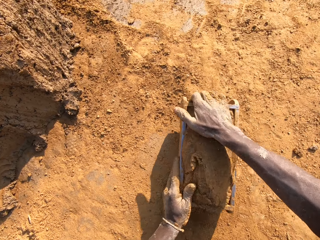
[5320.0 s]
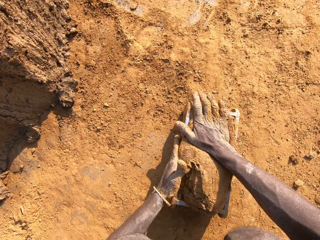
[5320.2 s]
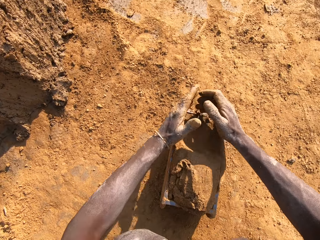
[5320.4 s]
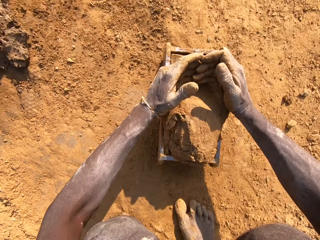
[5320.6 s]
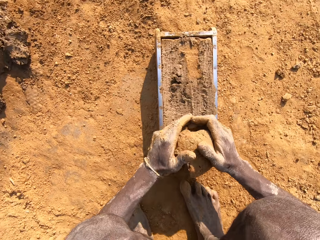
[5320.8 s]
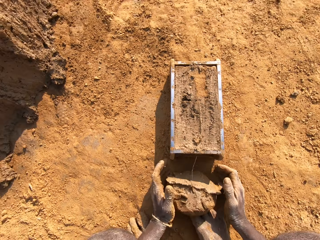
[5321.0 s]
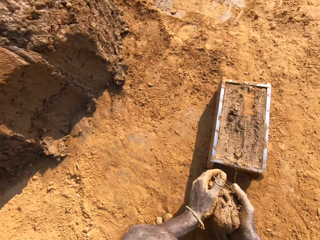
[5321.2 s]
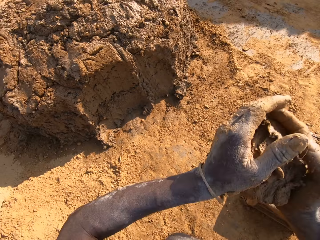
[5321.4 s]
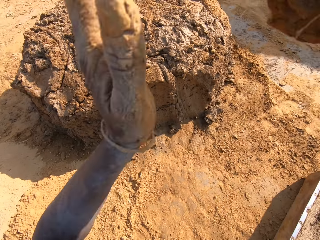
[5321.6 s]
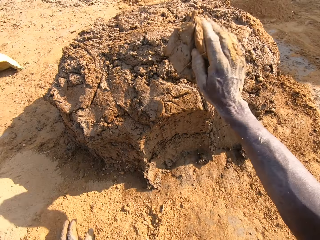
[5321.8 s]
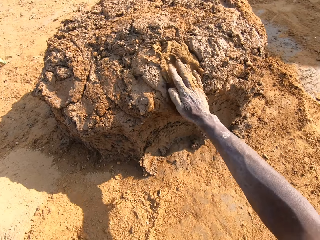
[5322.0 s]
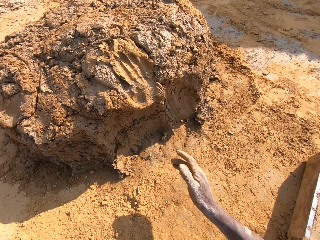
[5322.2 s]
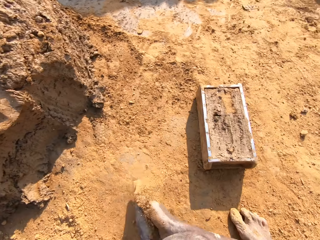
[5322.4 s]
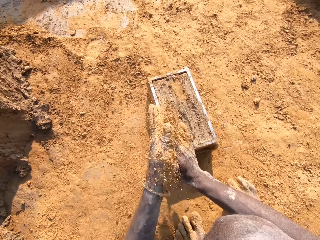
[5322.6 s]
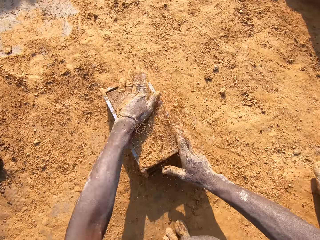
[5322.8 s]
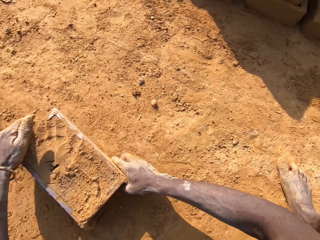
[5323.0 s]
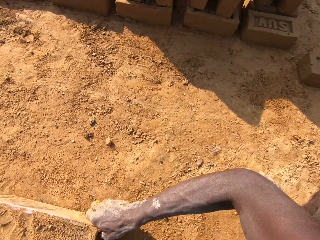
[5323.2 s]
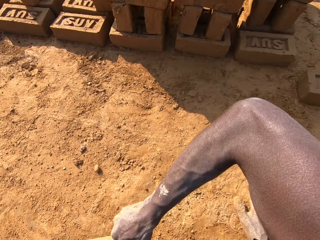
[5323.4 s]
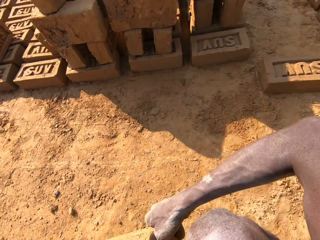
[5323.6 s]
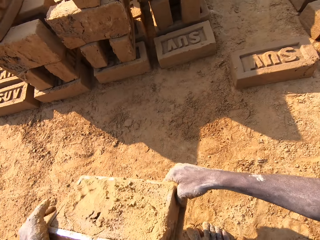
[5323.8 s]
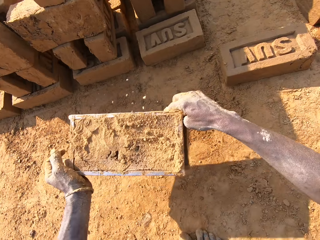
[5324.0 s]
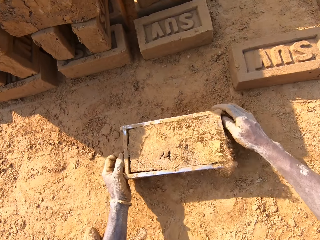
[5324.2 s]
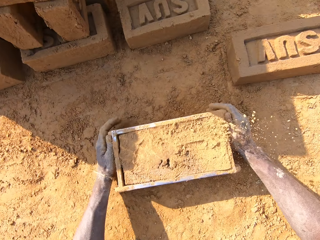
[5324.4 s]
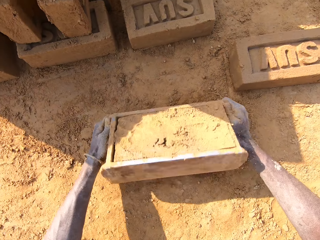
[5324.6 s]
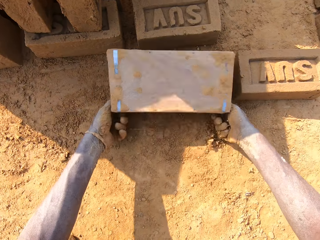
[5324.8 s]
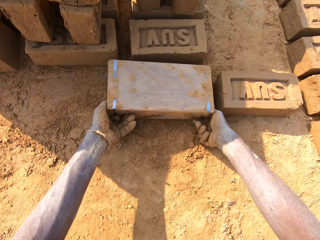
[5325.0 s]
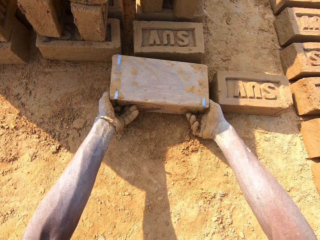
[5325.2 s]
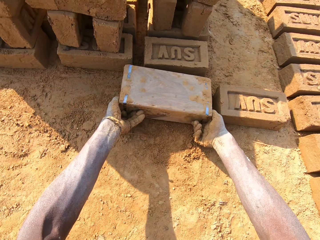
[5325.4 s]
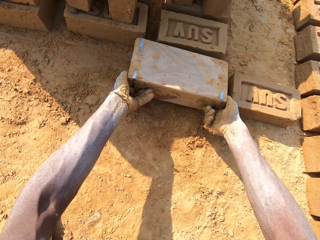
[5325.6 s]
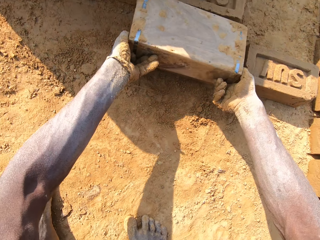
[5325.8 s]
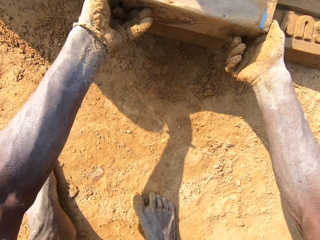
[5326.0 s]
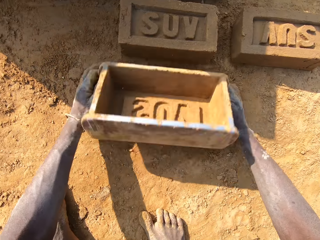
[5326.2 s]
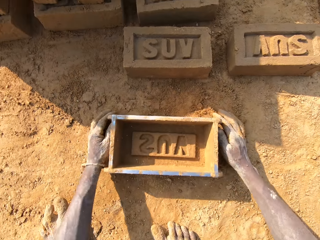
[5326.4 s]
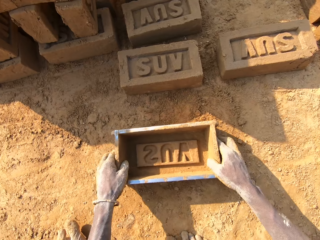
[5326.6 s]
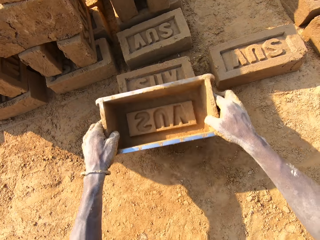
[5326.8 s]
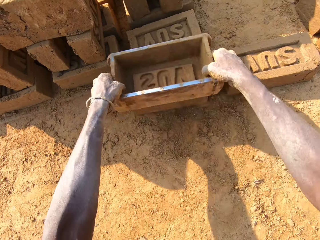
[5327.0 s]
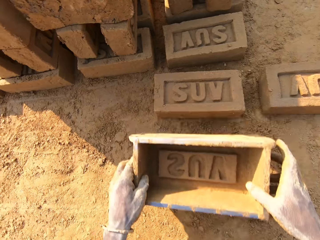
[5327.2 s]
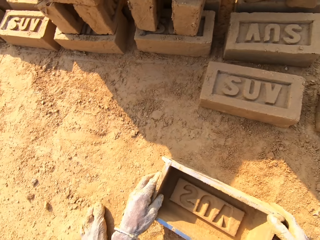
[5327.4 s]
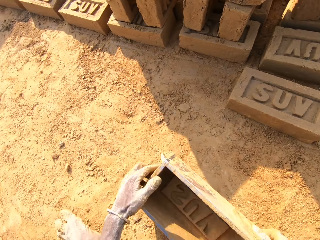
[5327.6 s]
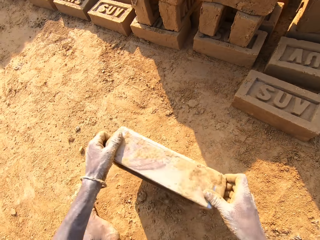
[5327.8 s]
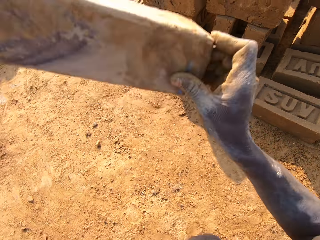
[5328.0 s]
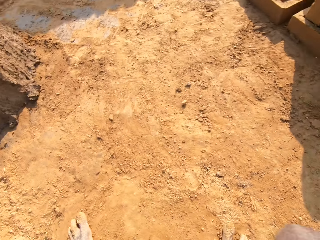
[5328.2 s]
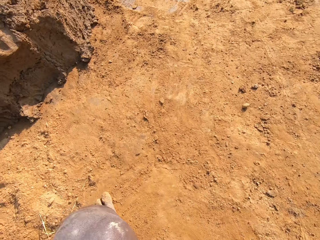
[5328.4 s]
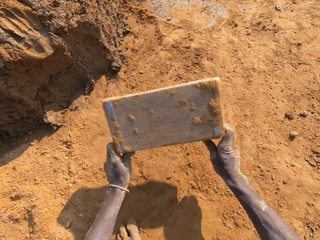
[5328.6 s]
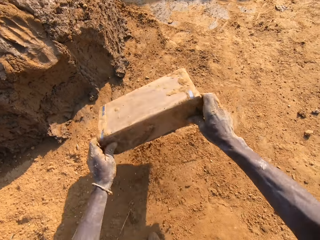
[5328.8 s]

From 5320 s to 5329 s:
The camera wearer throws the mould in the mould container or wooden brick mould. He scrapes off the excess mould with his hands. He shapes the mud in the wooden brick mould. He throws the excess mould on the clay. He puts the shaped clay on the ground. He molds the clay in the container on the floor.

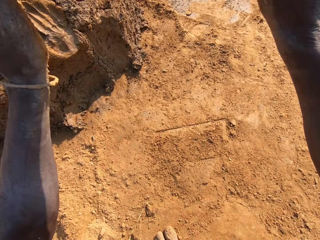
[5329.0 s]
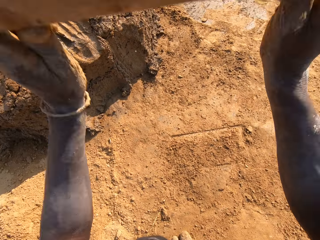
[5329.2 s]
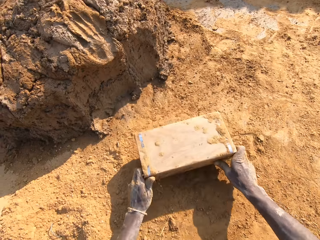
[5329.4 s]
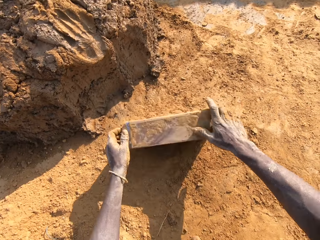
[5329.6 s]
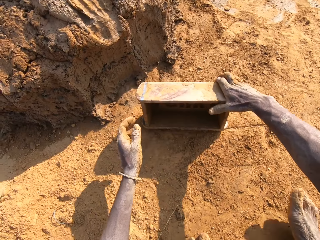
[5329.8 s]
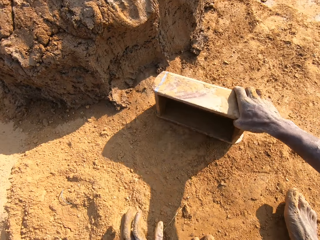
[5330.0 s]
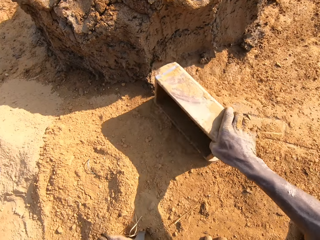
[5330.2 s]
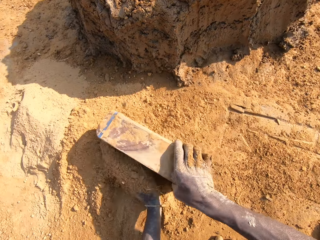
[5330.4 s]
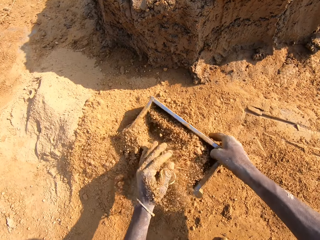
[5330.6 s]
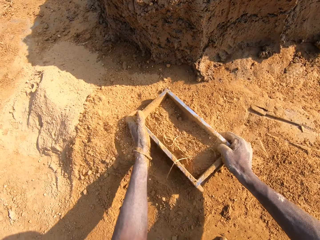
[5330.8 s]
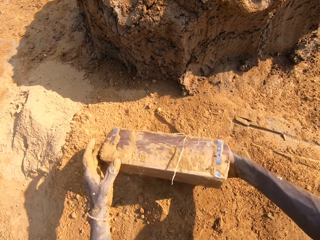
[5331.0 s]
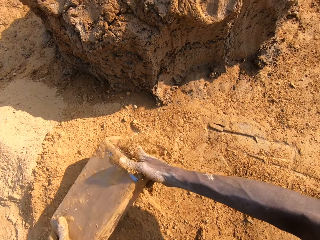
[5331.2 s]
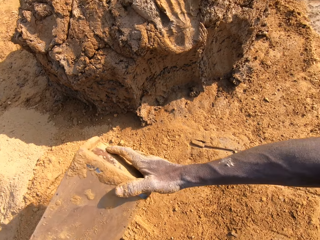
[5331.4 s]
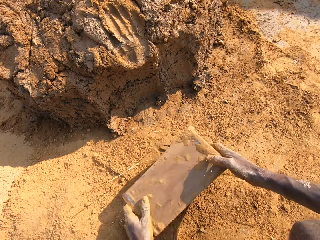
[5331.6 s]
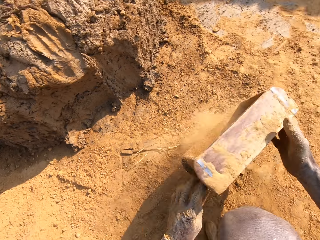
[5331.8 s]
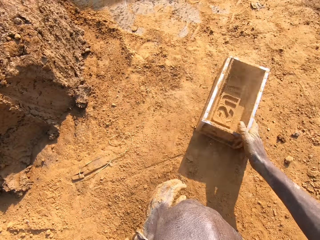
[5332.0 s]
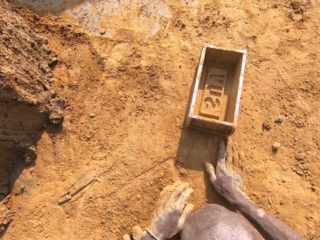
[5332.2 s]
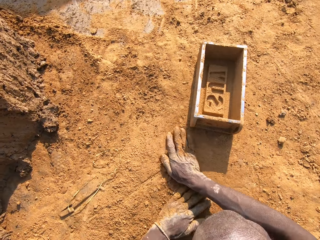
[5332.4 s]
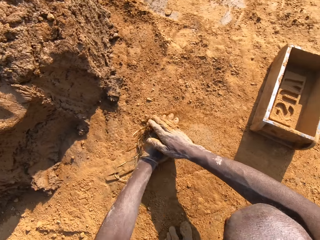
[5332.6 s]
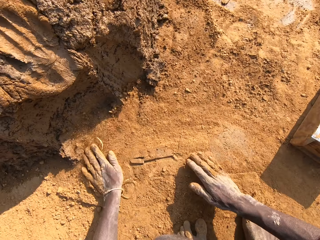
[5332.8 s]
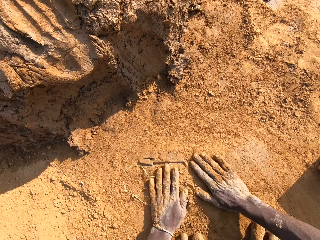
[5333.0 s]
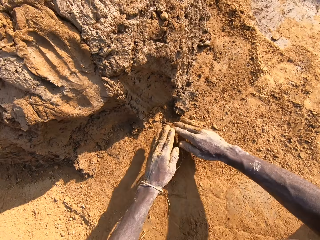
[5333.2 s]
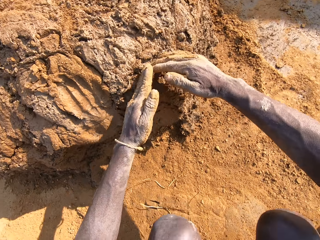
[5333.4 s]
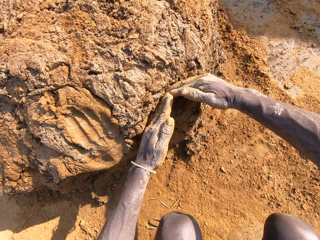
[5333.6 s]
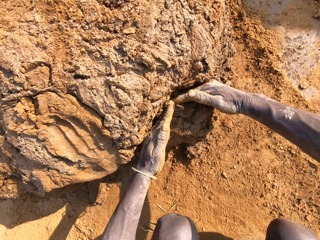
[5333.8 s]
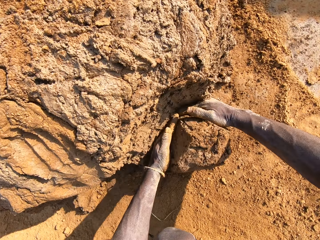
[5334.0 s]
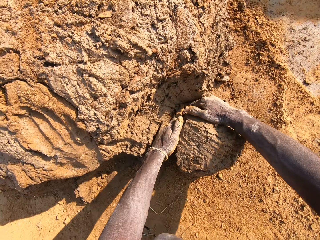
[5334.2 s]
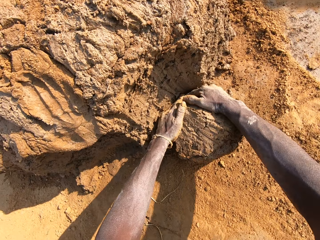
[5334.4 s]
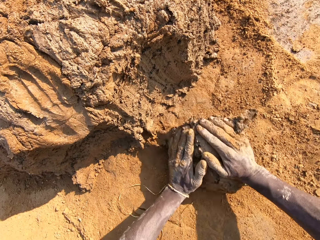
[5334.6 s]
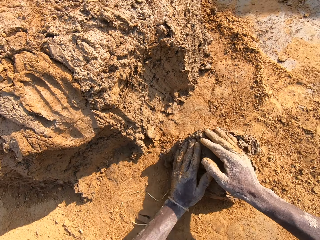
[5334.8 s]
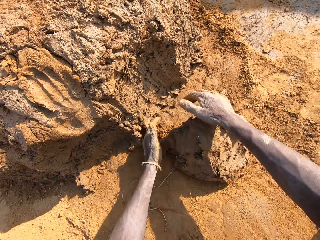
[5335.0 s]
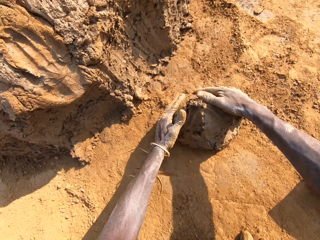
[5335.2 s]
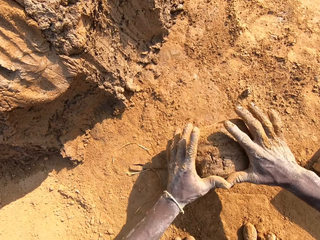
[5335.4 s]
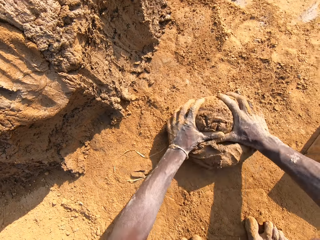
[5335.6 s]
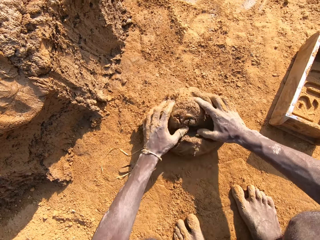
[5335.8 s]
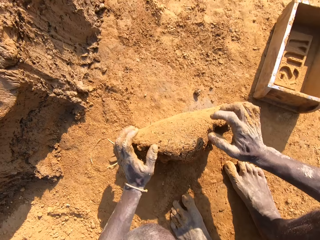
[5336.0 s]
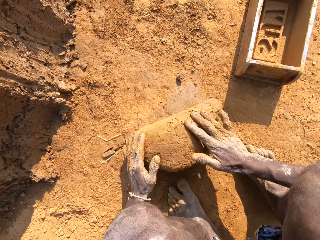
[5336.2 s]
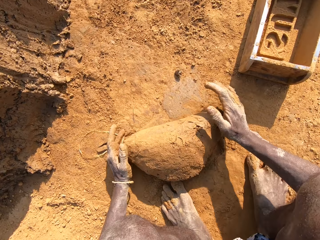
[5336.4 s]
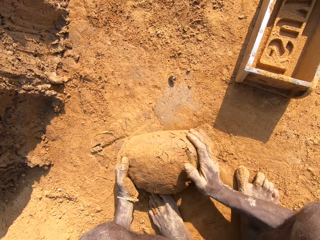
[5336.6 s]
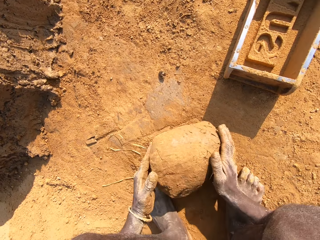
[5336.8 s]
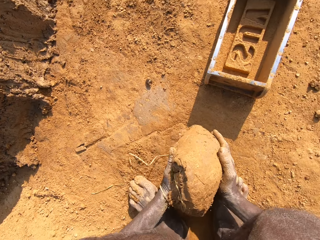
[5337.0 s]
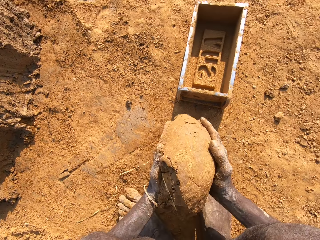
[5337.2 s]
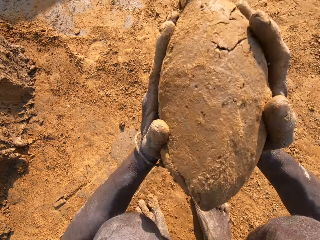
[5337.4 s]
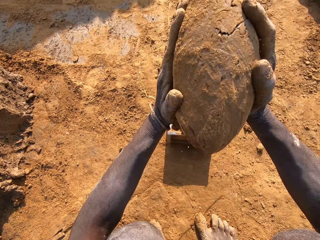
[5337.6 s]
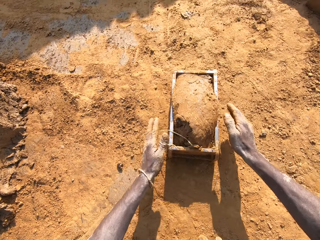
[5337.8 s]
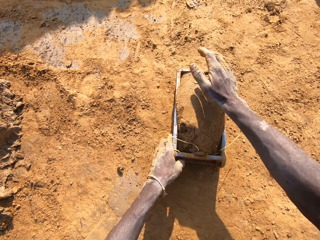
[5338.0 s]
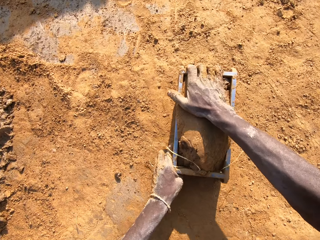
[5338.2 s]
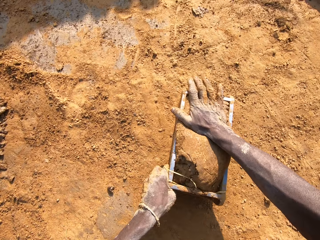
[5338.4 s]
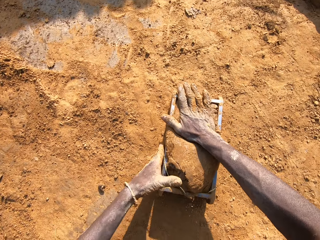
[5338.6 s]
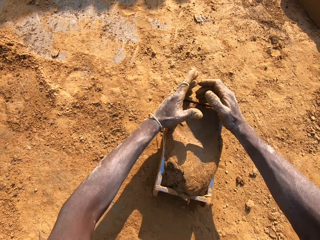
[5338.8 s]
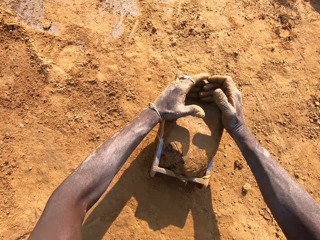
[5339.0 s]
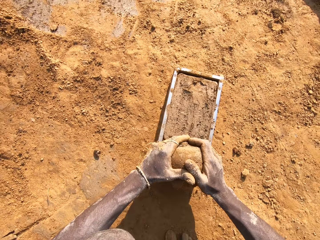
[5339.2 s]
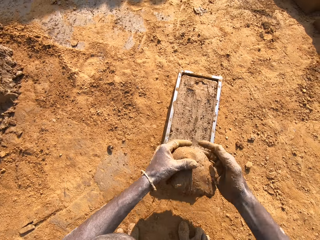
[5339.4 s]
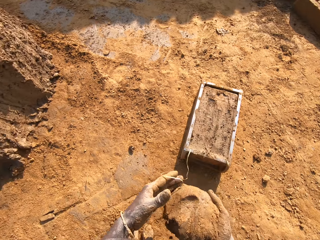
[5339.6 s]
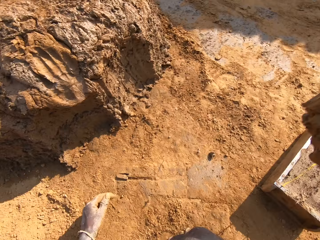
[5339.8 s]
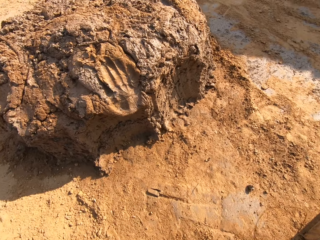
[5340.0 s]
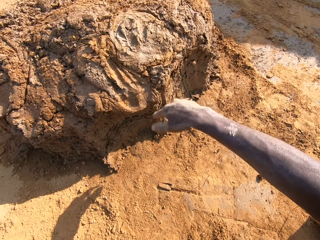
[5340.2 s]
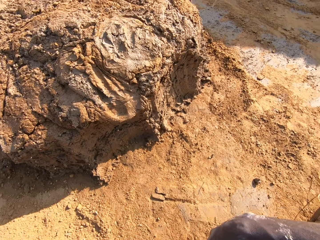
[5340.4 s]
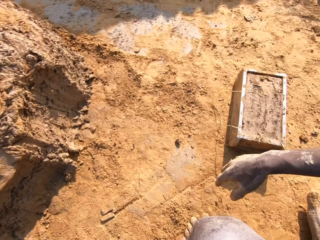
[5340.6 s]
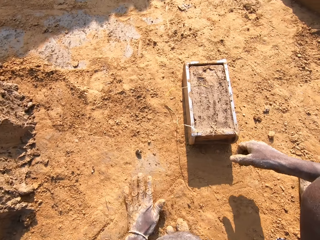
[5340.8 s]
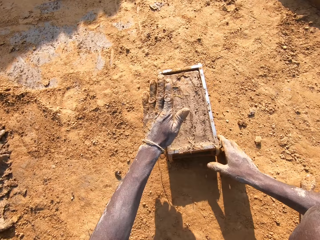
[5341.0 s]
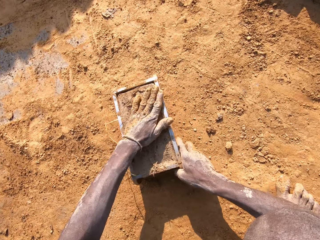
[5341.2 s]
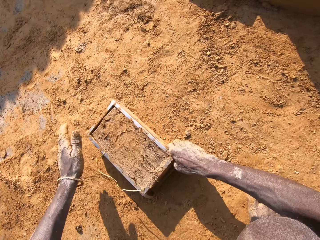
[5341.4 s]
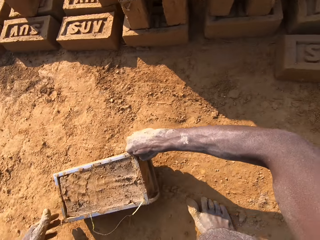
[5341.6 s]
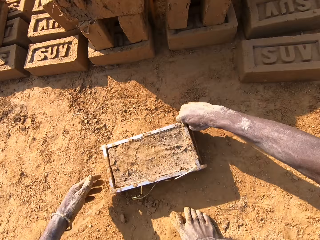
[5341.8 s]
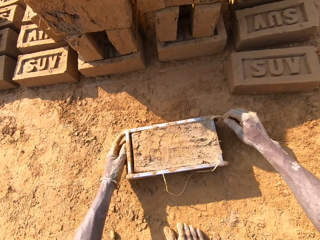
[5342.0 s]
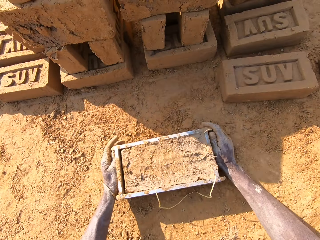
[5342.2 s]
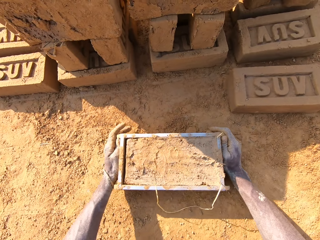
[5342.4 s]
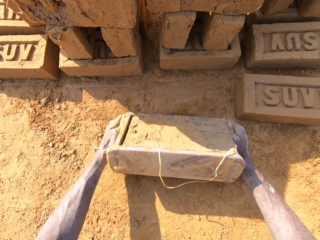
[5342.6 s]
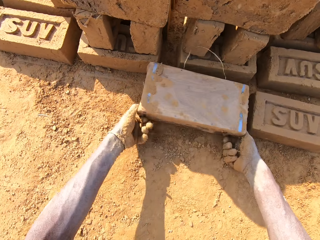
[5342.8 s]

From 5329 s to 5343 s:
The camera wearer dusts out the excess clay from the mould container. He hits the wooden brick mould on the ground. He fills the mould container with sand. He pours the sand from the wooden brick mould on the floor. He puts the mould container on the floor. He molds the clay on the floor. He cuts the mud with the hand. He rolls the mud in the soil. He throws the mould into the mould container. He shapes the mud on the wooden brick mould. He scrapes off the excess mould with his hand. He throws the excess mould on the clay.
